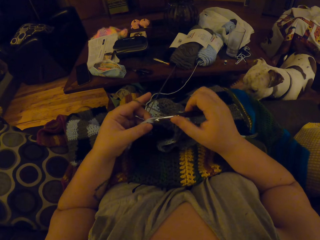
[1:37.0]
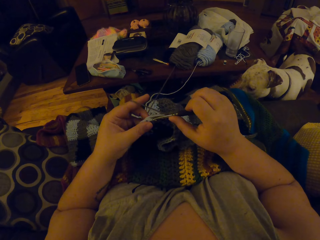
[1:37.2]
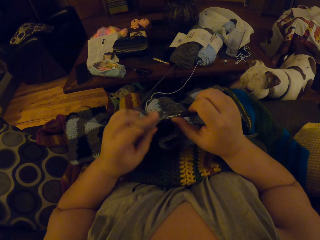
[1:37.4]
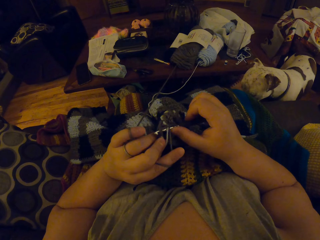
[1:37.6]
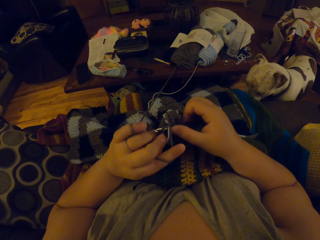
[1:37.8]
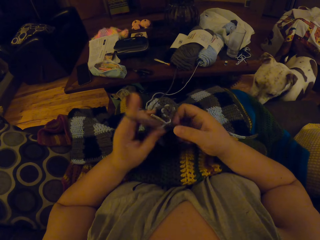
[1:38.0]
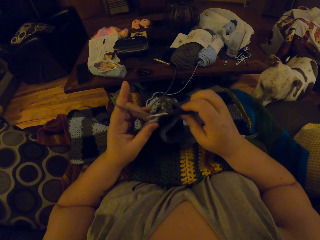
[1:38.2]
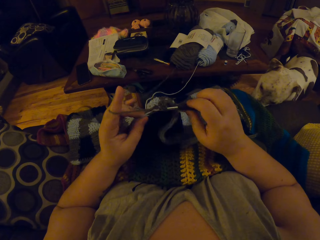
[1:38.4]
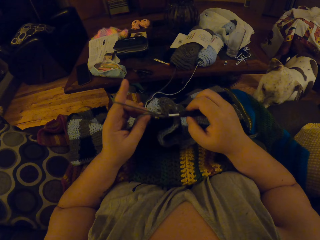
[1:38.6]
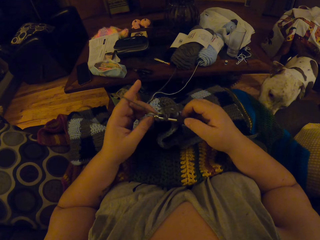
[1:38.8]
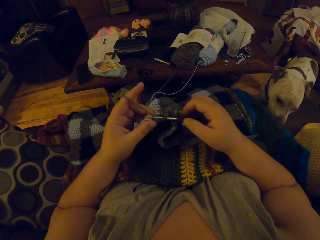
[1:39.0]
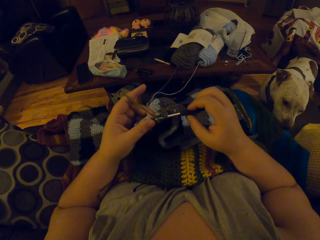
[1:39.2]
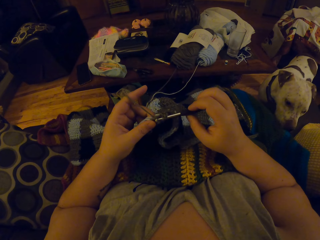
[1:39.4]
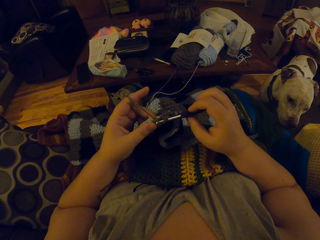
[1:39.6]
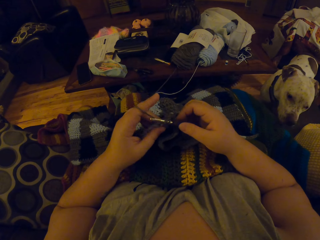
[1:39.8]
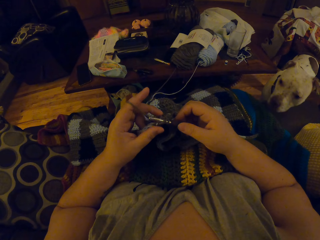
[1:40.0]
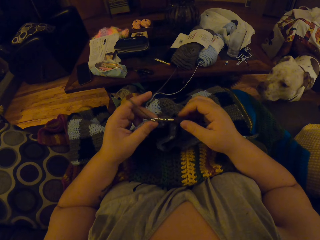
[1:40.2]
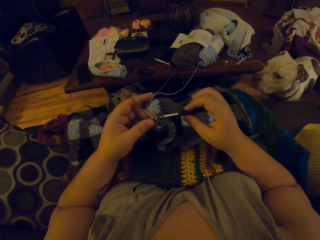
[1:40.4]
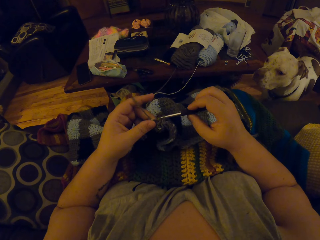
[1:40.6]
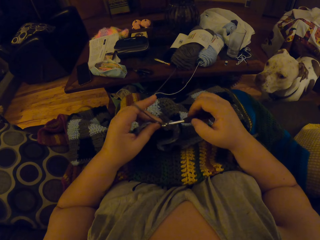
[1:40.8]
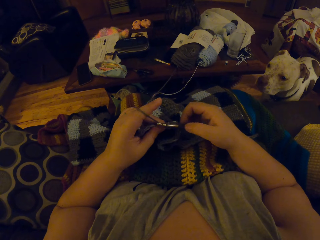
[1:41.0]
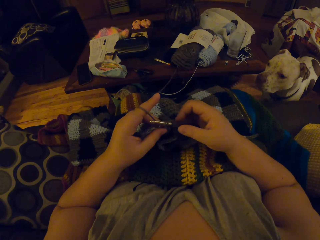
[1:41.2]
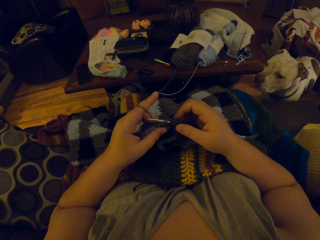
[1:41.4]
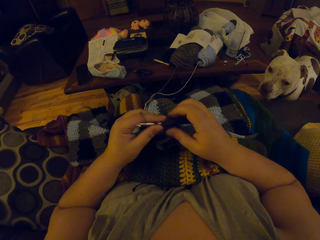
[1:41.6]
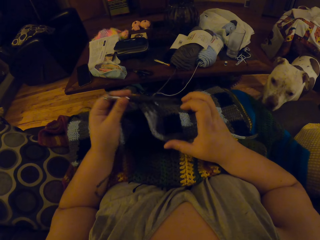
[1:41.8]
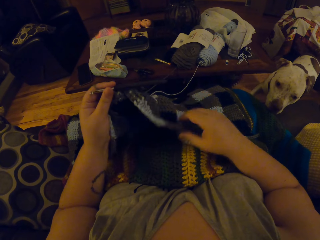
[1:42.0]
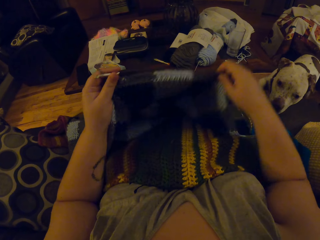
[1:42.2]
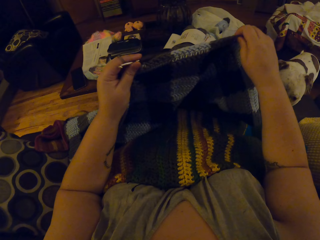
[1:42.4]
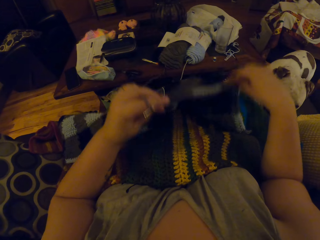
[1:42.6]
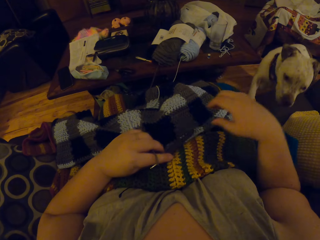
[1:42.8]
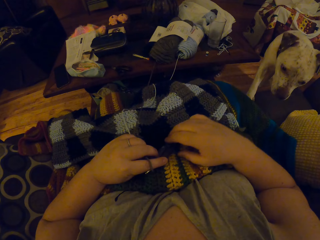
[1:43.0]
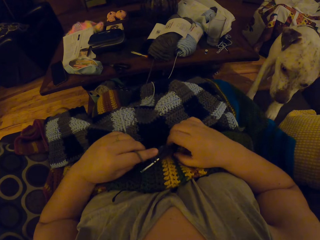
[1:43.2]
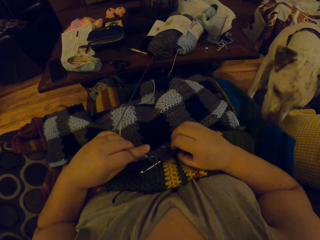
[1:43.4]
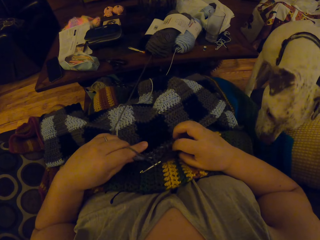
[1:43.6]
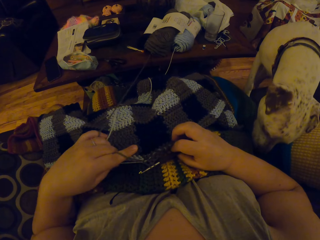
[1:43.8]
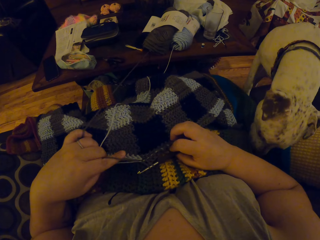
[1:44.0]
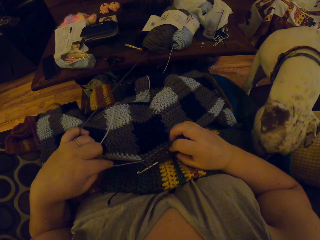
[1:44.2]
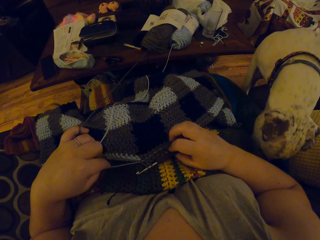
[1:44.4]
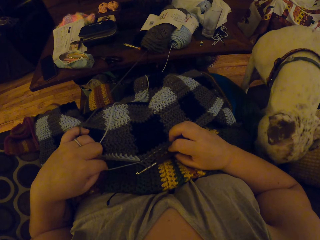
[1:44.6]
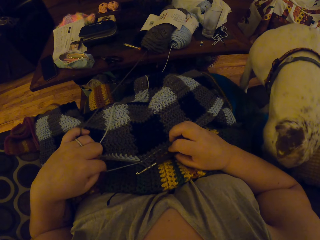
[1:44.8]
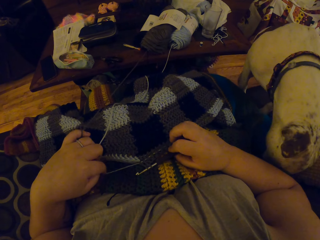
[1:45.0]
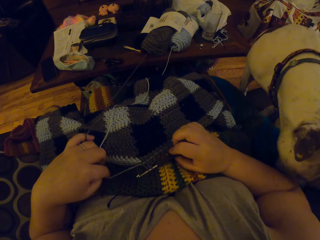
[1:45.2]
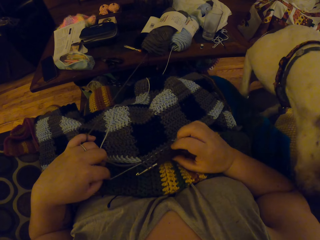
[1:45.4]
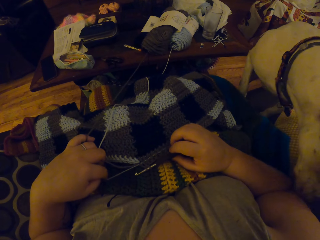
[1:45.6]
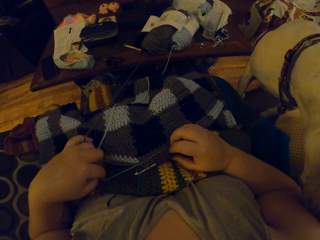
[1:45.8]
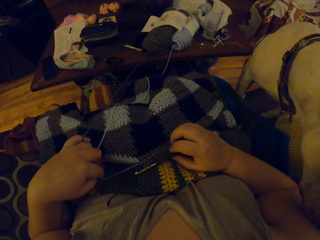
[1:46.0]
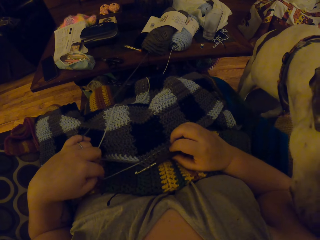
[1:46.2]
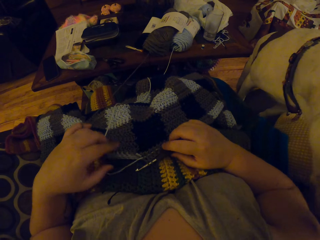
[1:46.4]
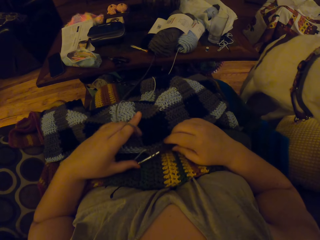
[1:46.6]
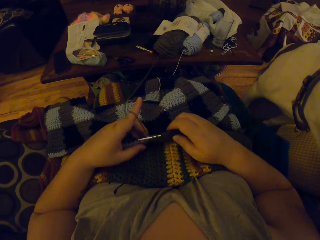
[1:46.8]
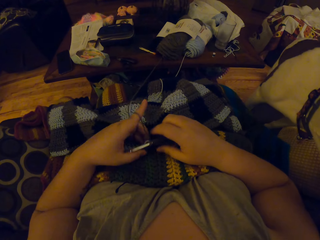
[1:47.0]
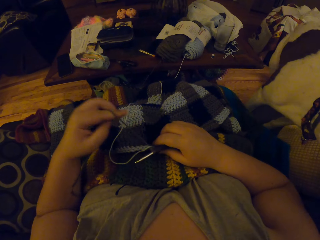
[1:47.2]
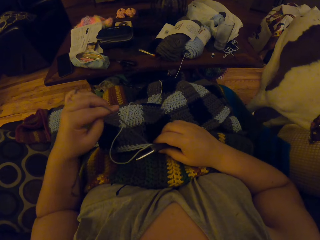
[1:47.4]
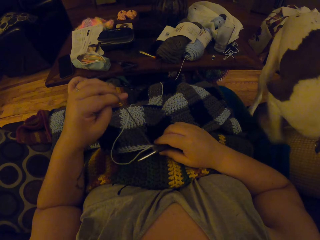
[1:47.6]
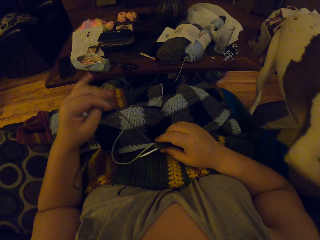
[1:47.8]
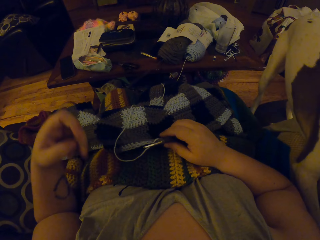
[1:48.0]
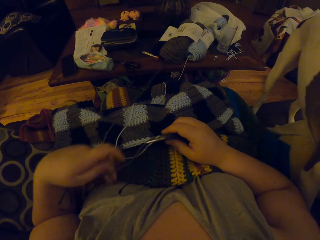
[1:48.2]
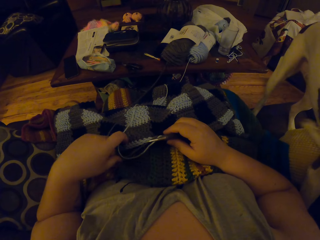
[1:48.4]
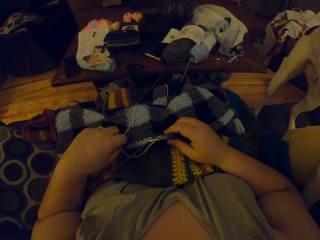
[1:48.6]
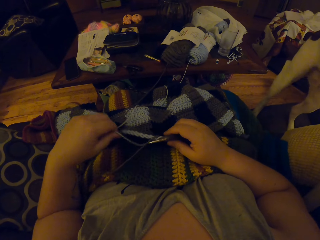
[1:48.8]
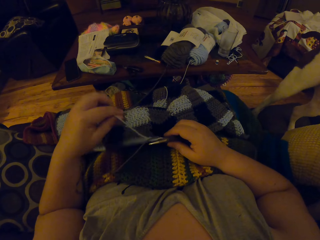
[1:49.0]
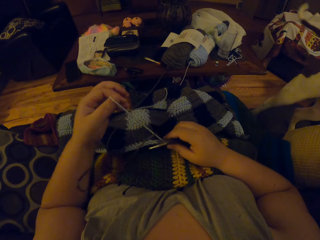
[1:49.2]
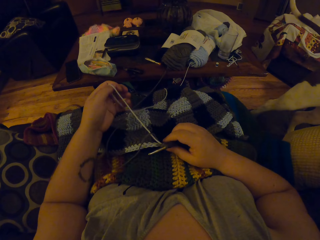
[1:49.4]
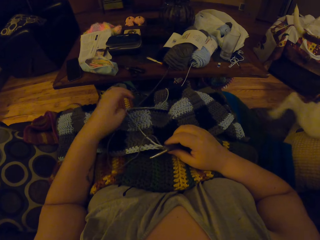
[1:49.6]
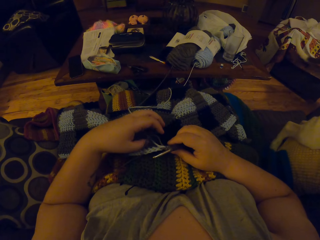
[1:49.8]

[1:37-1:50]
The camera wearer adjusts the crochet craft on her lap. The dog climbs the couch on the right side of the camera wearer. The camera wearer stretches the fabric. She pulls the yarn strands on the crochet craft. She adjusts the yarn strands with her left hand.

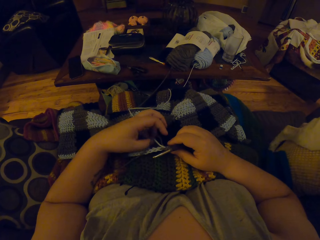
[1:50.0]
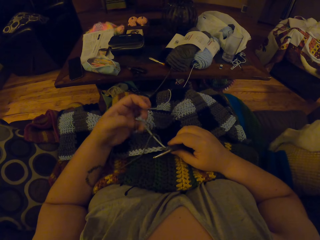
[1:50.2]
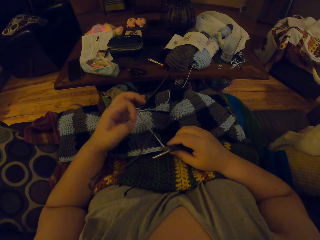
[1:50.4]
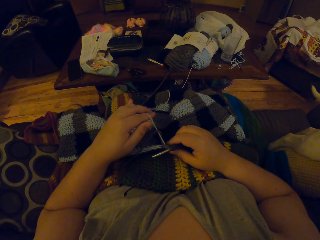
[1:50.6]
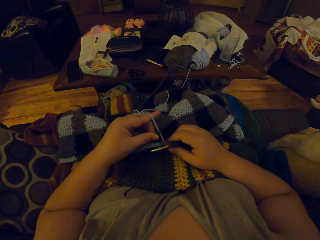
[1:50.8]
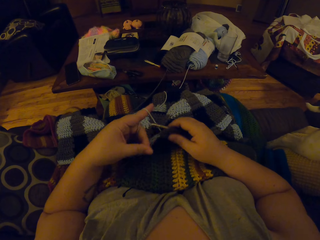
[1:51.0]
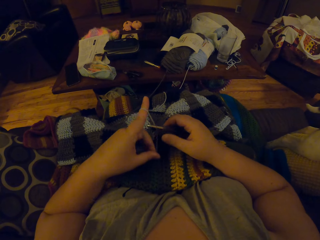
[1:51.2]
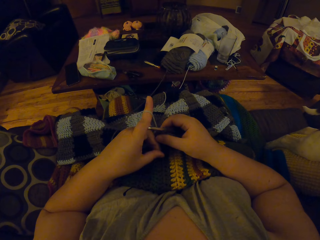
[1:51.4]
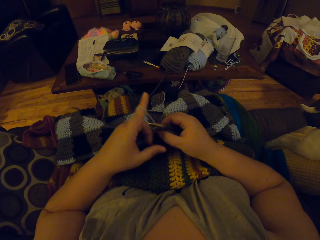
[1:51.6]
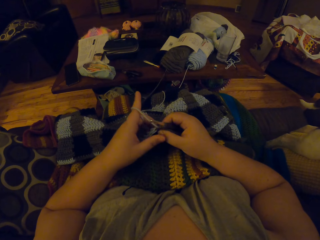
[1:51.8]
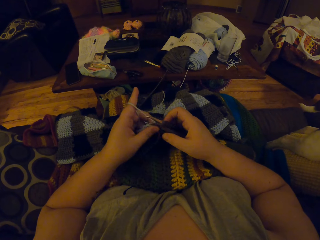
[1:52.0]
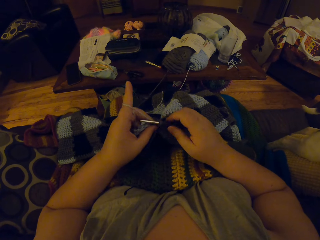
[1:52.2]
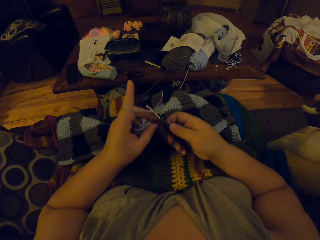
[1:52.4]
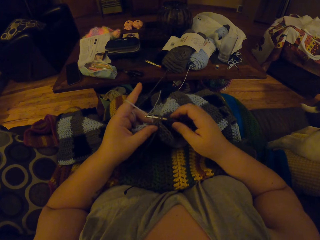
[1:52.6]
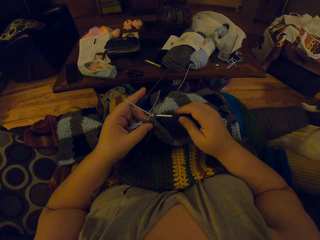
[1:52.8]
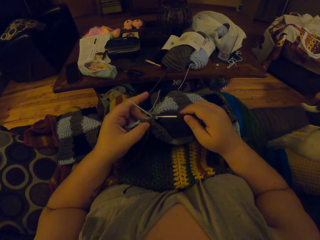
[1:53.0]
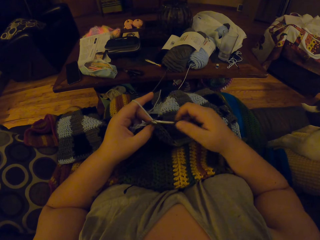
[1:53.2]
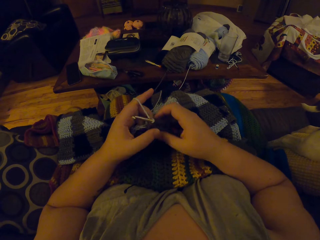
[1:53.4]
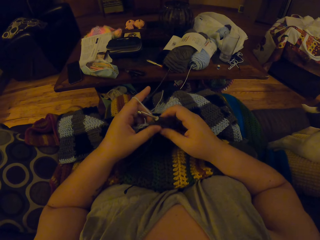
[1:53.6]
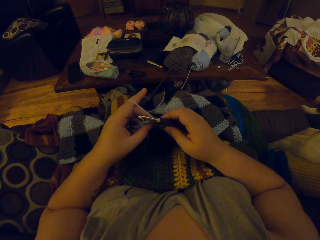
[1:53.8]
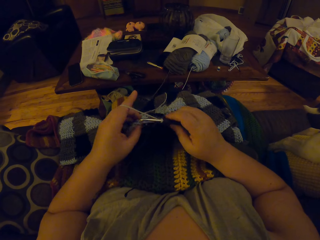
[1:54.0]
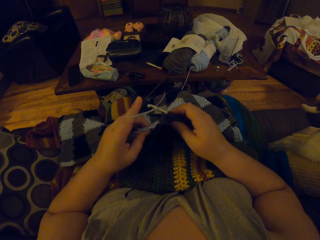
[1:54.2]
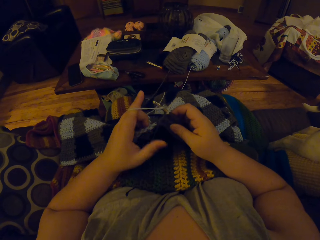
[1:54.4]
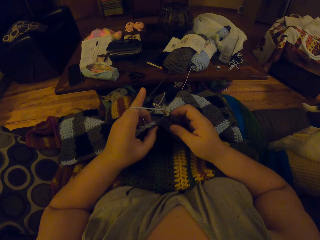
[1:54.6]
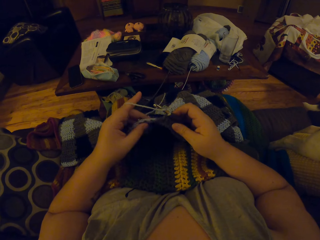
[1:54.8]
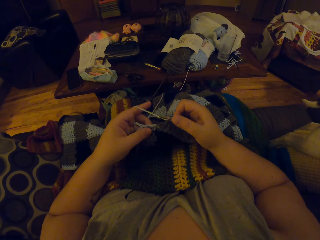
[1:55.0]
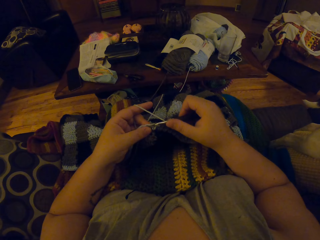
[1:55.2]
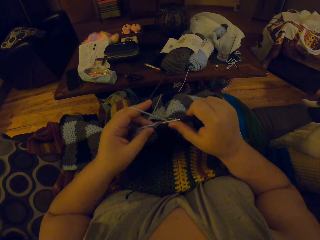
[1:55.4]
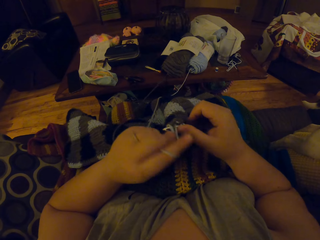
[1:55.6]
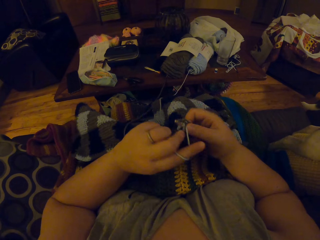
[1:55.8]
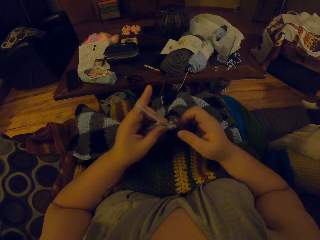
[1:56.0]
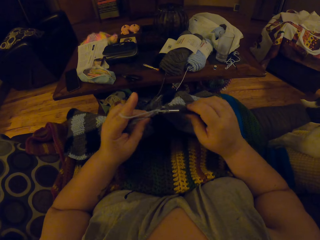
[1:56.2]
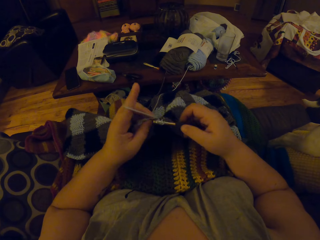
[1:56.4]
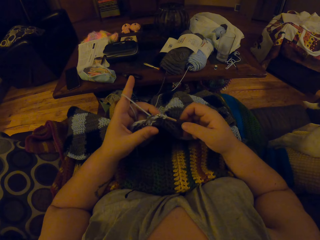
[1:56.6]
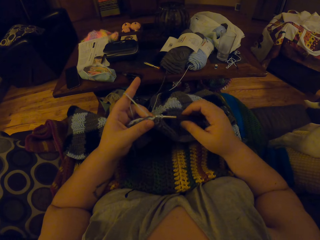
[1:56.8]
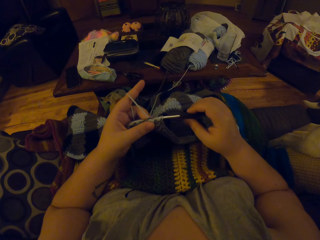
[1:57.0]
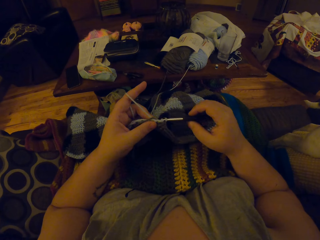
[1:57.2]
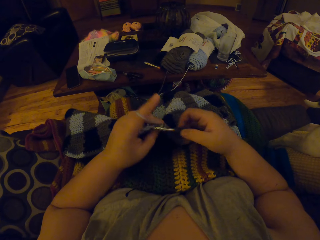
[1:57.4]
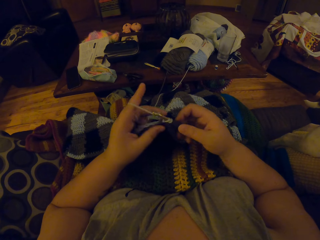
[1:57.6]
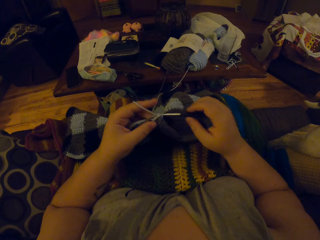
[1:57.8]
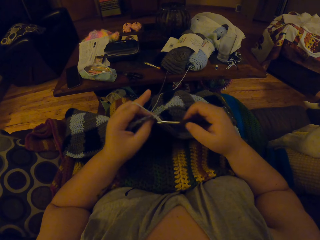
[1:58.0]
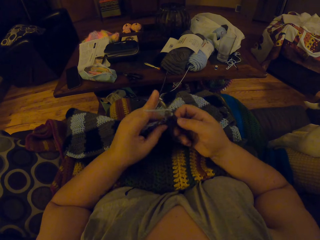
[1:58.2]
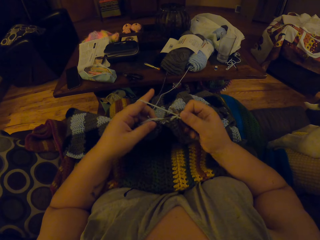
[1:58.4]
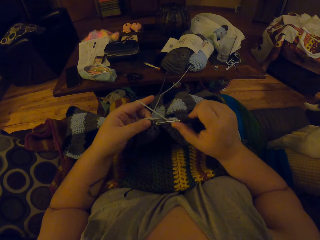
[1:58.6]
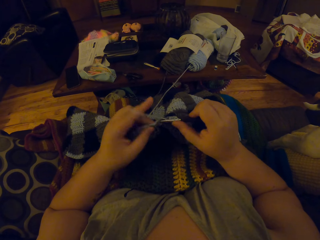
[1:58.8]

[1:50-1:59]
The camera wearer continues to crochet the yarn.
